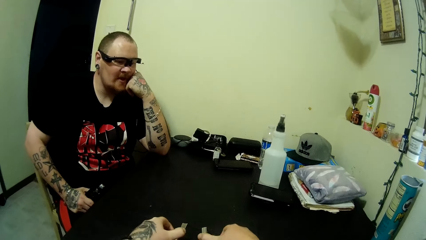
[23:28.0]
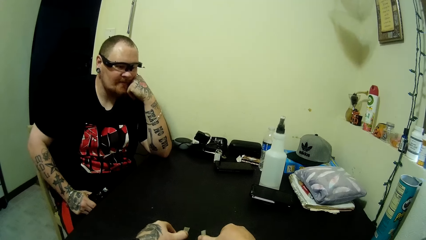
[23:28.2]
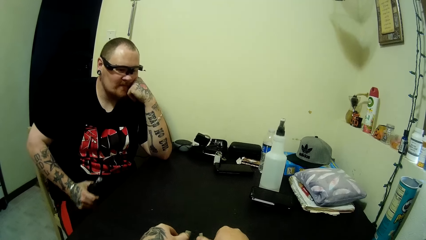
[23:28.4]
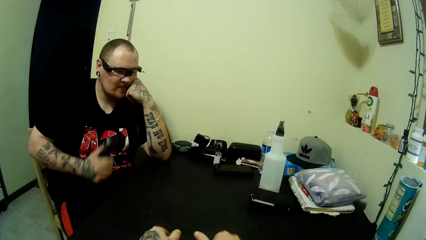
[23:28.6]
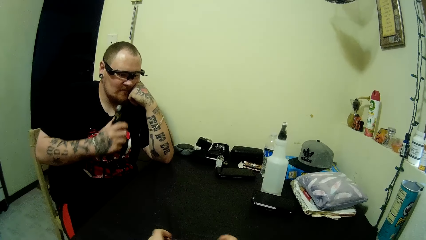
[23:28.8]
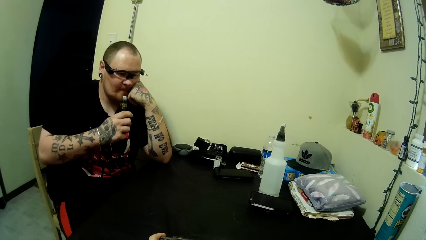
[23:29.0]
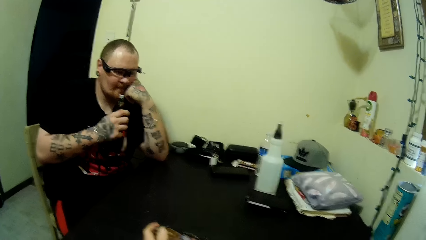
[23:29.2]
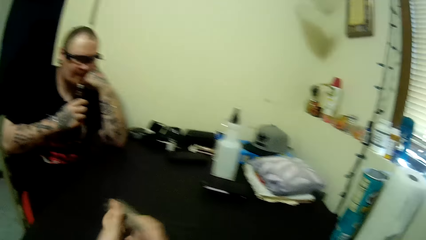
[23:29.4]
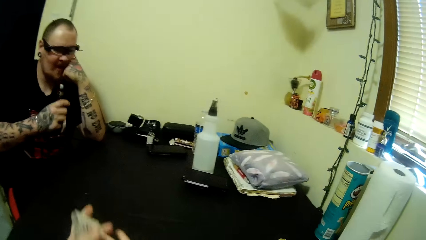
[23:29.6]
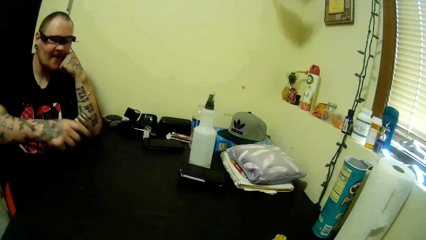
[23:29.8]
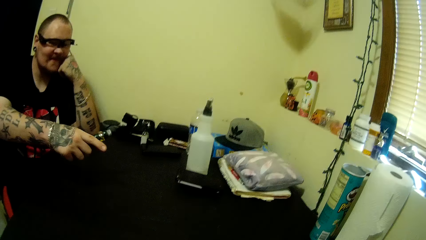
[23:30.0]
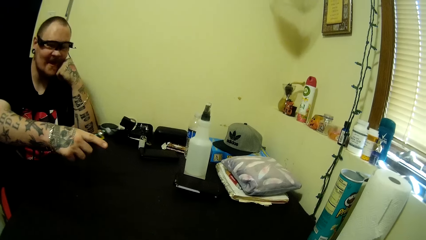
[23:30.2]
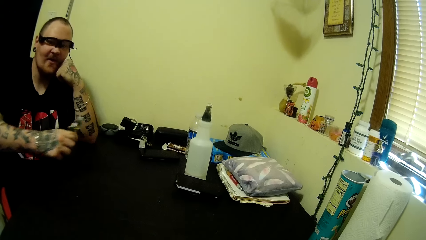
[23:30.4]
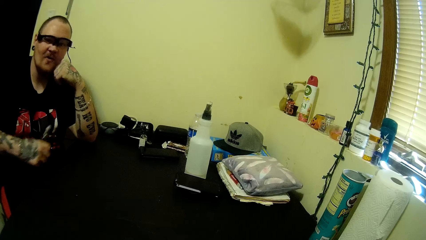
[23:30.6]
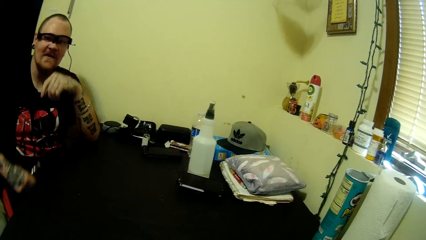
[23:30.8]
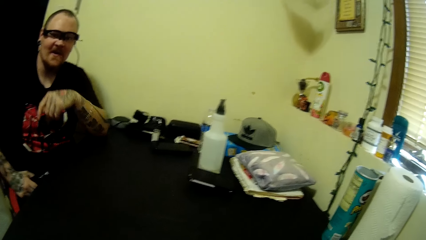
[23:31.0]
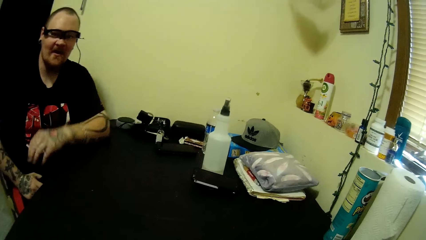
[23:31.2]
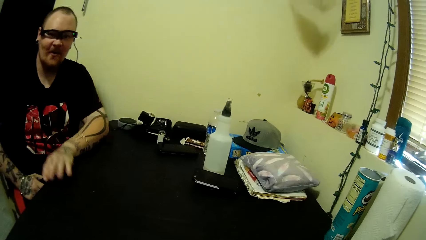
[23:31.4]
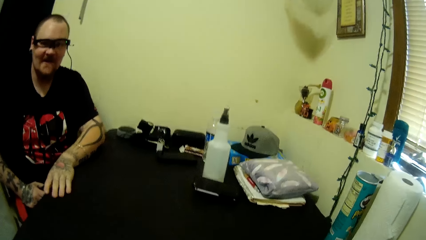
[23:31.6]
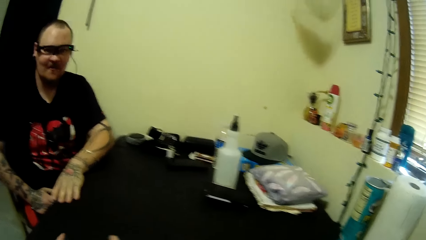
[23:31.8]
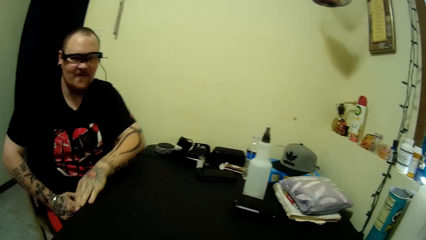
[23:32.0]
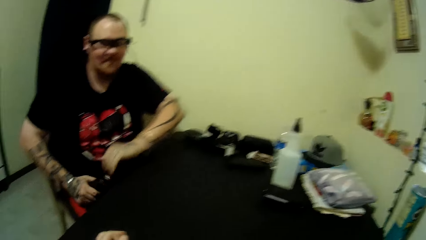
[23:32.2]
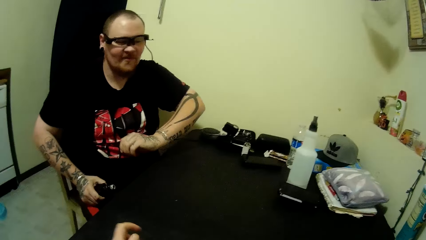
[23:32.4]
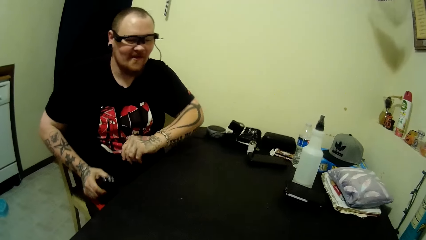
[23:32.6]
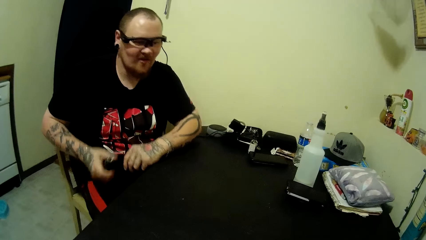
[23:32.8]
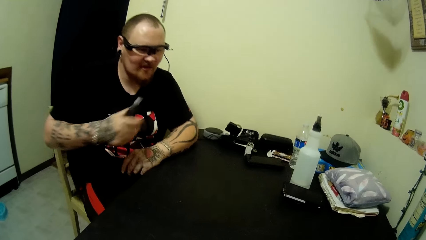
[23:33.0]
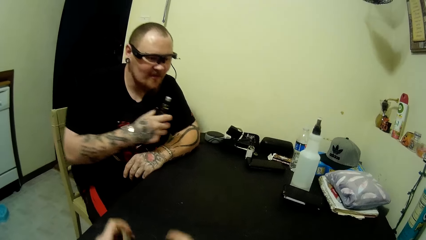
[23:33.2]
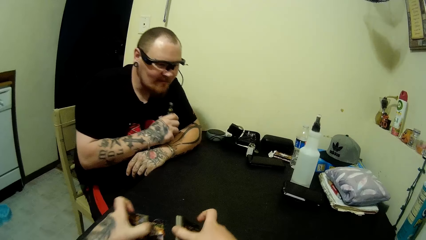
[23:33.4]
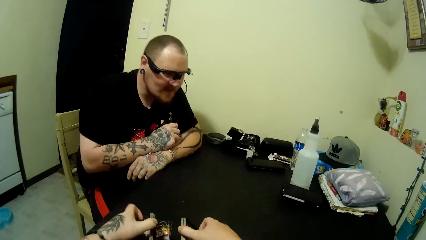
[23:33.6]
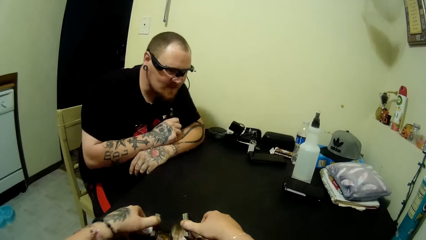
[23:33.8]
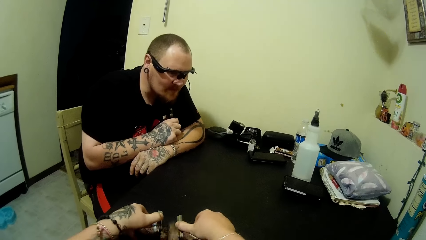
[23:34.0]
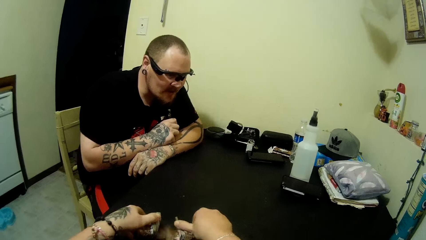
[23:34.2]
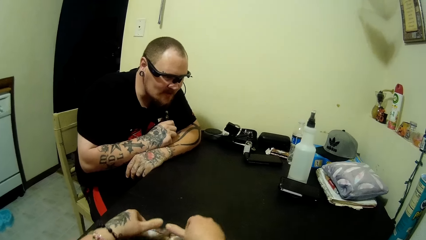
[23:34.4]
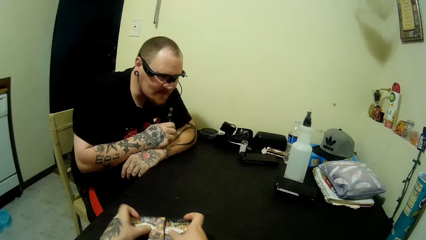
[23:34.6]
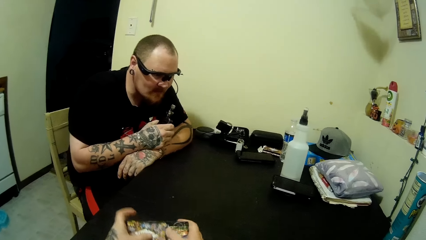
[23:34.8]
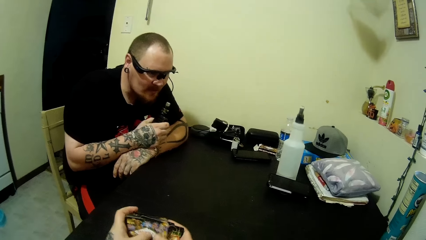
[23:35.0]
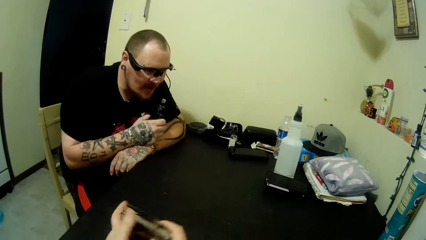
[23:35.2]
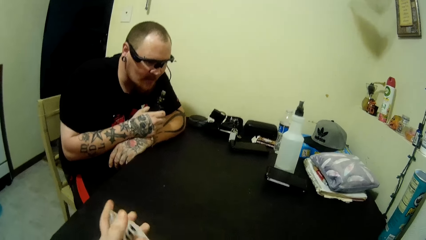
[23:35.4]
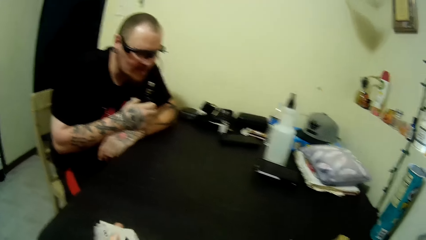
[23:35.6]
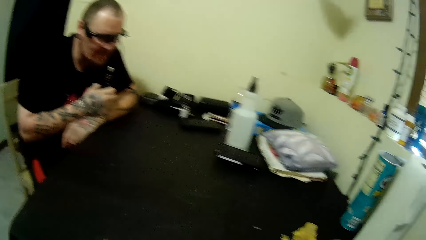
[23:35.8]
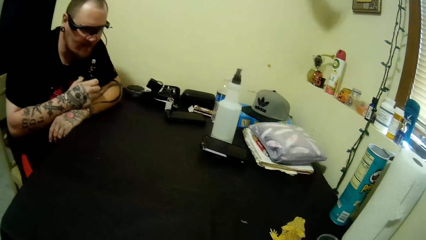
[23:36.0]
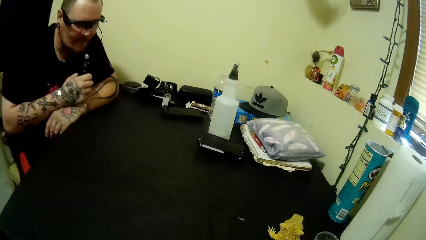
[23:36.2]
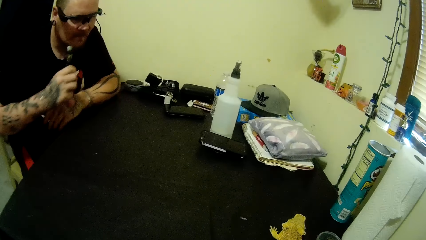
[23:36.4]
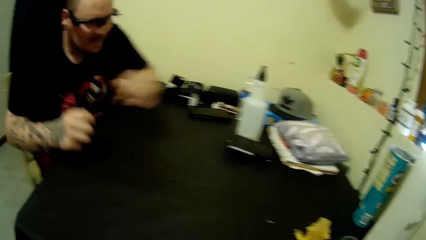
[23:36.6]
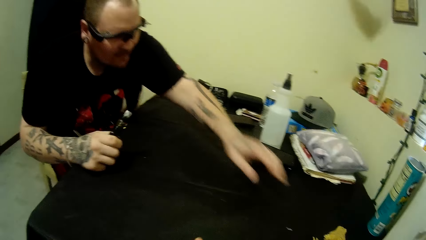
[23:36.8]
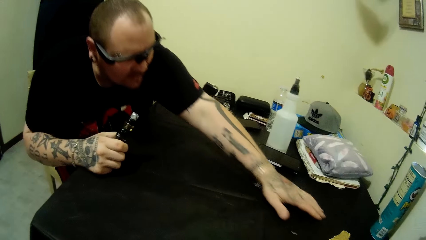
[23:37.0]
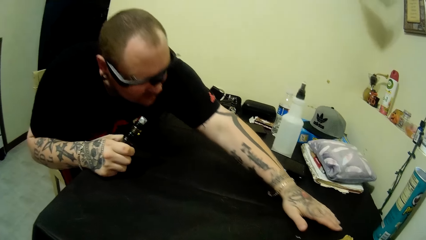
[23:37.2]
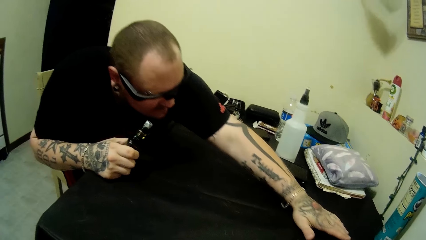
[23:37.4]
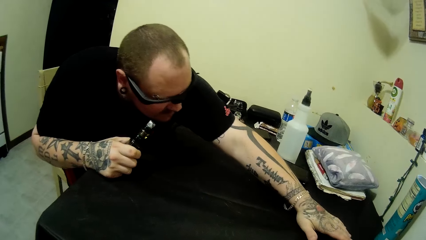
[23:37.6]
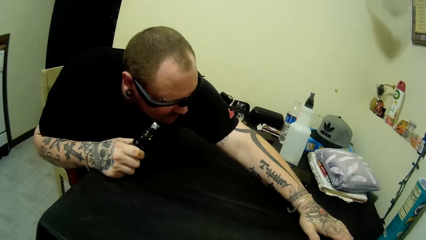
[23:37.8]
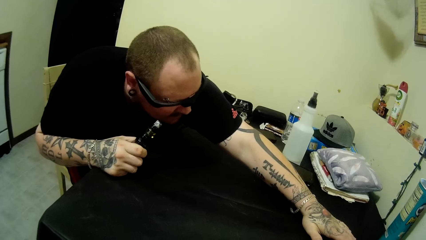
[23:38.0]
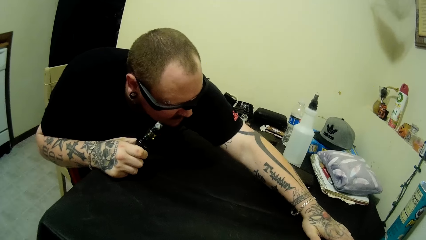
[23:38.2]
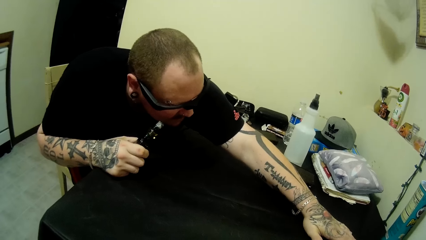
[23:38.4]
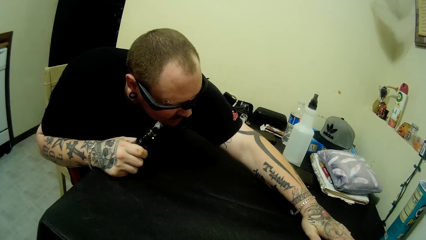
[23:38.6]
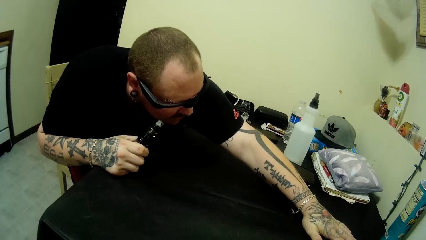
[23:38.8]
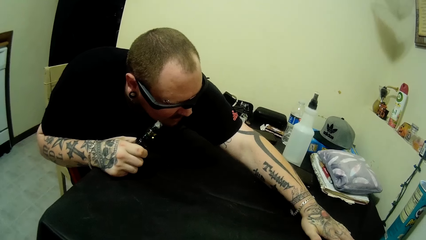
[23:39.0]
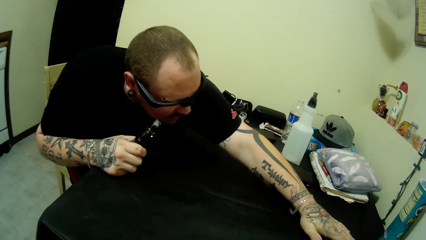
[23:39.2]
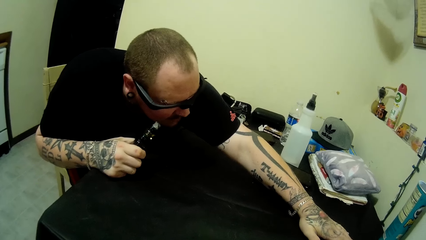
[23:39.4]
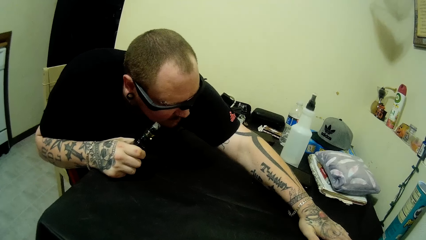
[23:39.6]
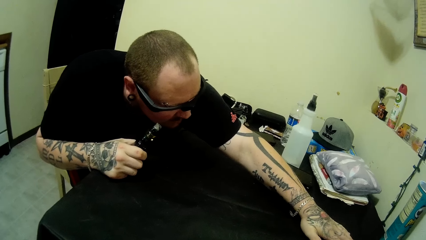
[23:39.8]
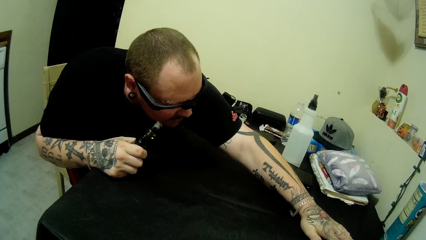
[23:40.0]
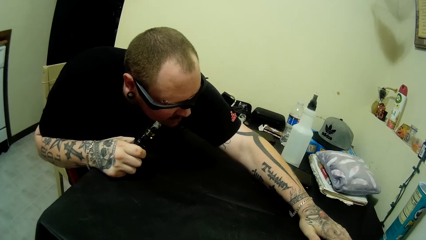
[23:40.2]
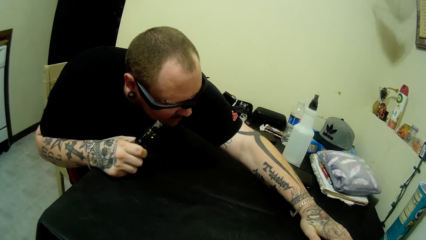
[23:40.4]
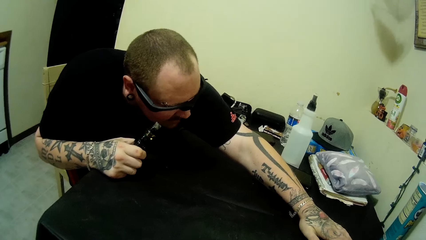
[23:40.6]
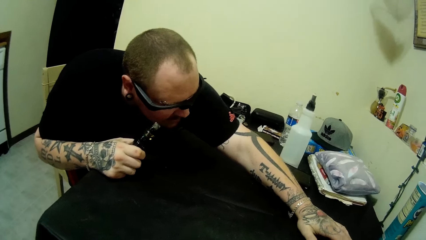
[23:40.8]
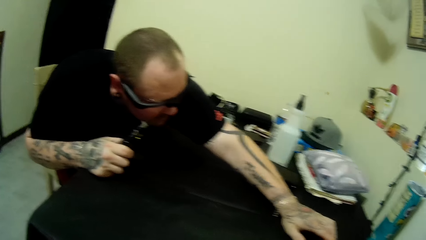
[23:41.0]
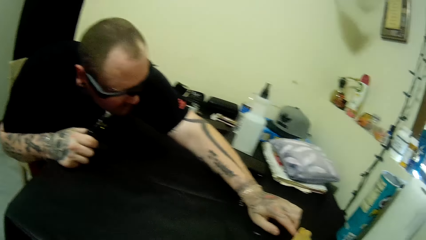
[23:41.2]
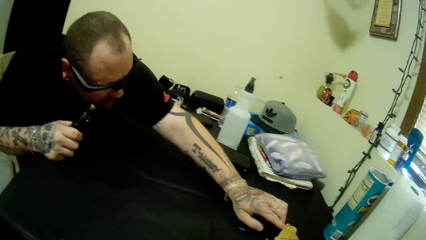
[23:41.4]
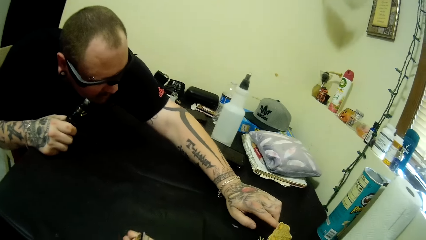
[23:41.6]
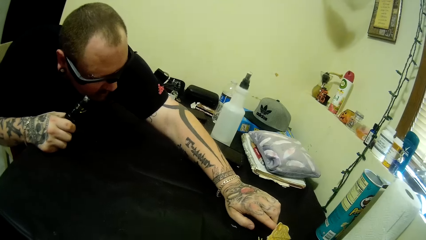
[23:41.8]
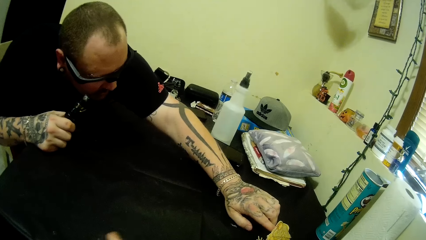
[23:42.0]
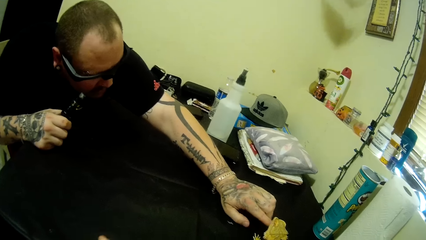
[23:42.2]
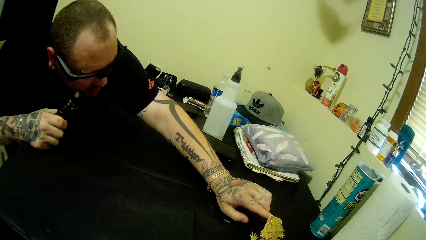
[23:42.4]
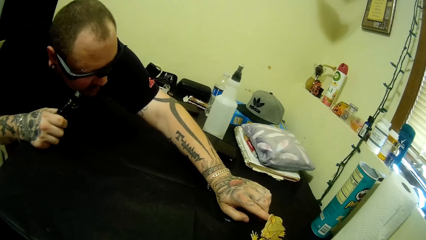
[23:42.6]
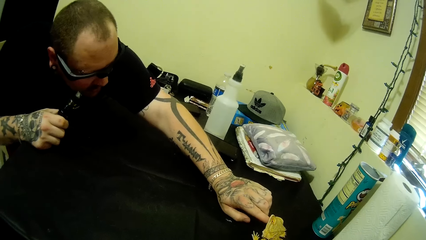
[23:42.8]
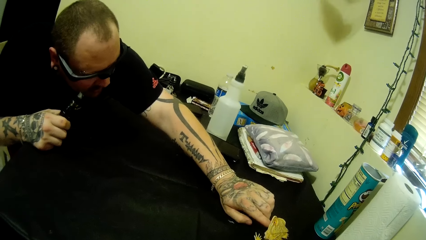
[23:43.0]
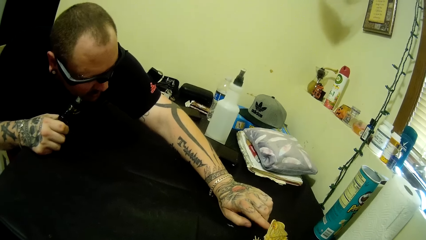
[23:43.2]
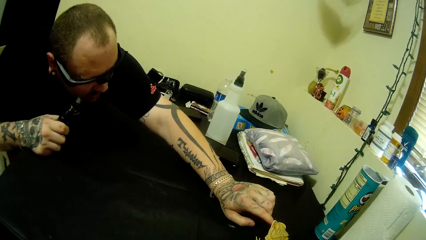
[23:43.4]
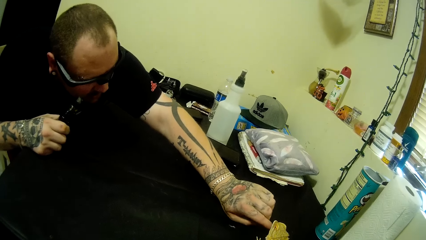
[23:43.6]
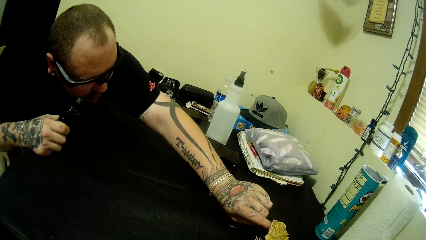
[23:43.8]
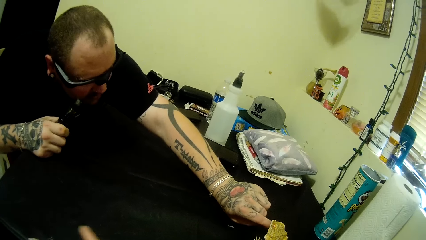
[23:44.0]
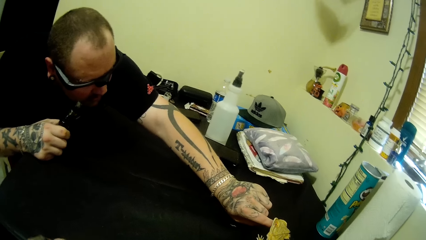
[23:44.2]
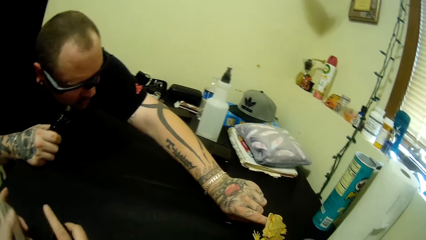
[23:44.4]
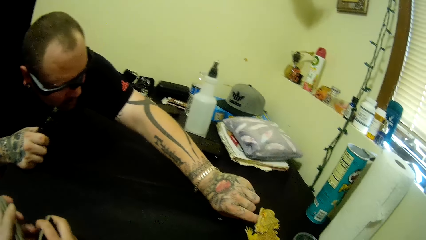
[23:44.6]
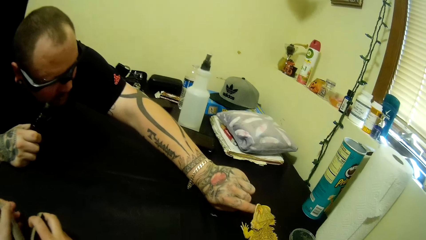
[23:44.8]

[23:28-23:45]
The camera wearer holds cards with hands. A man holds up a vape pen. The camera wearer holds the cards with hands. The man points at a chameleon on the table. He puts hands together. He interacts with the chameleon. The camera wearer shuffles a stack of cards. They put the cards on the table with a hand. They put the cards together. The man touches the chameleon on the table with his left hand.
